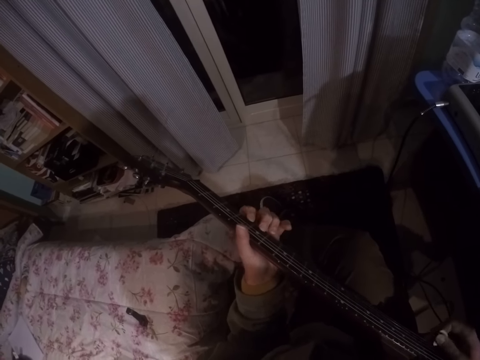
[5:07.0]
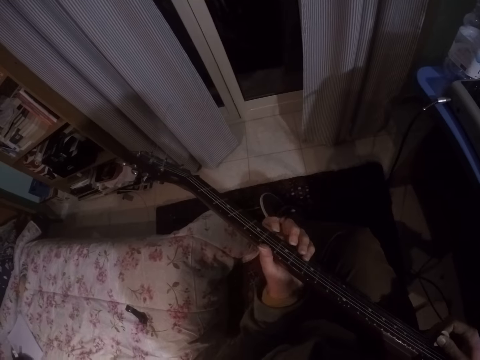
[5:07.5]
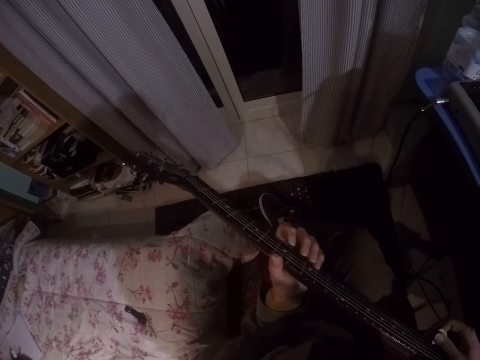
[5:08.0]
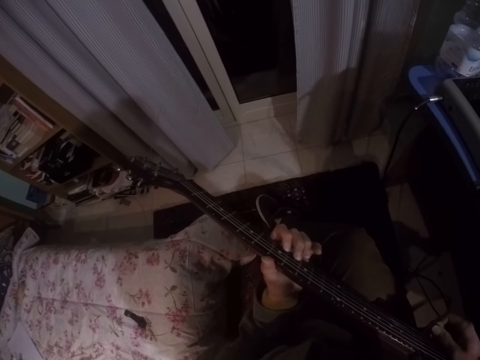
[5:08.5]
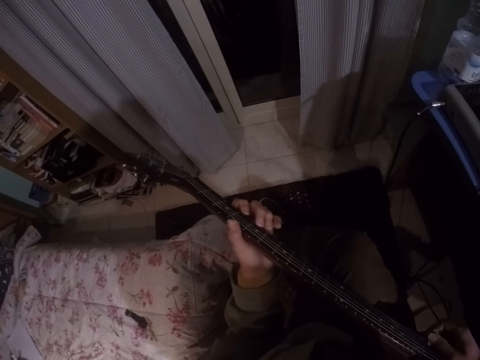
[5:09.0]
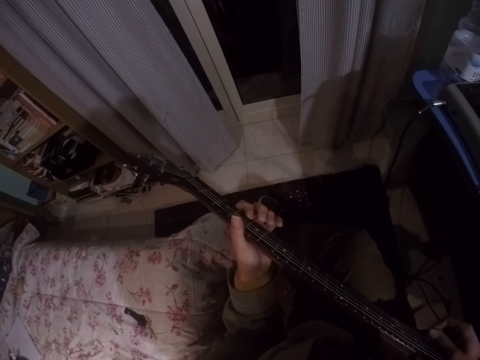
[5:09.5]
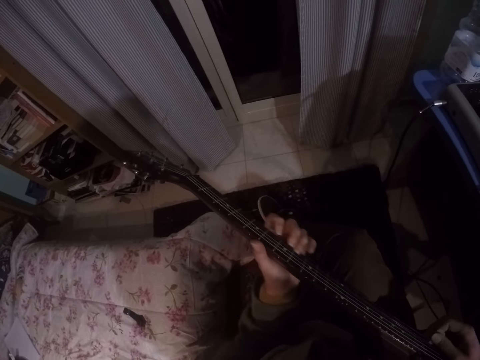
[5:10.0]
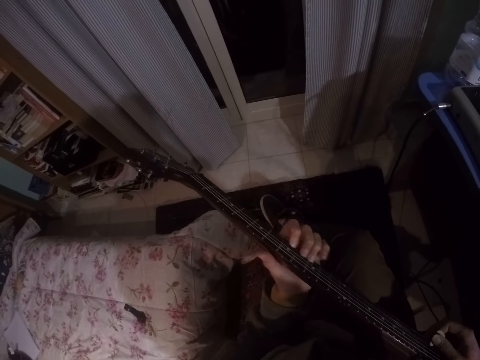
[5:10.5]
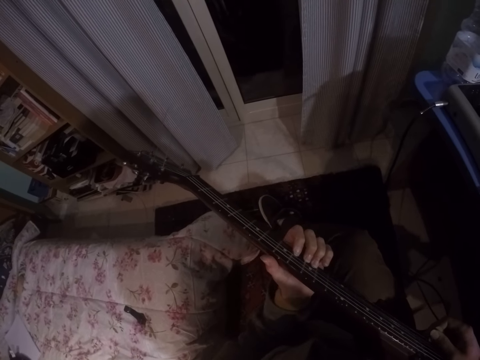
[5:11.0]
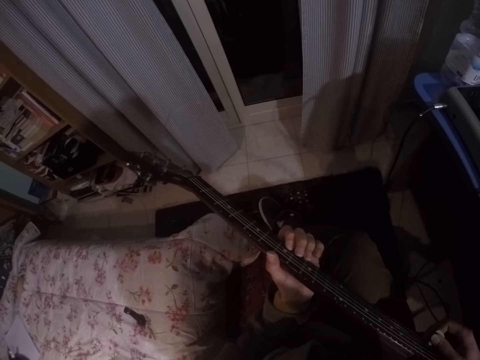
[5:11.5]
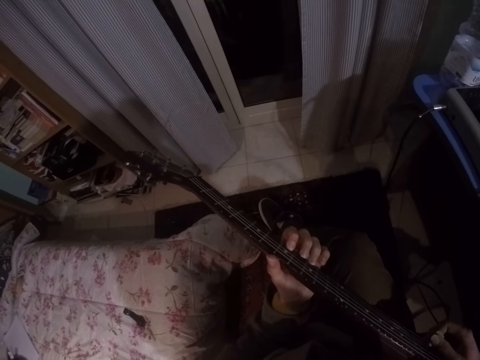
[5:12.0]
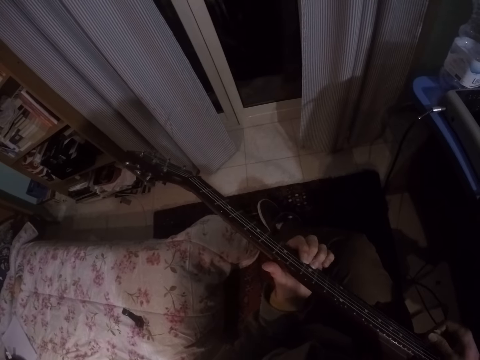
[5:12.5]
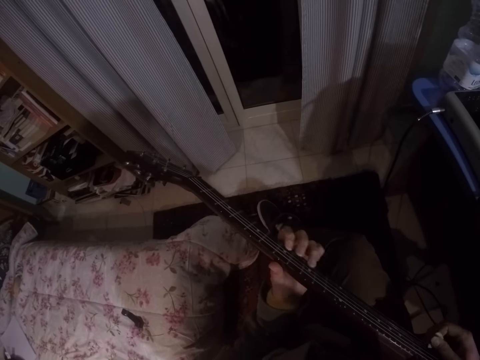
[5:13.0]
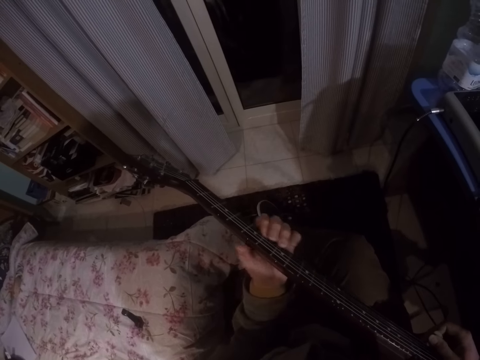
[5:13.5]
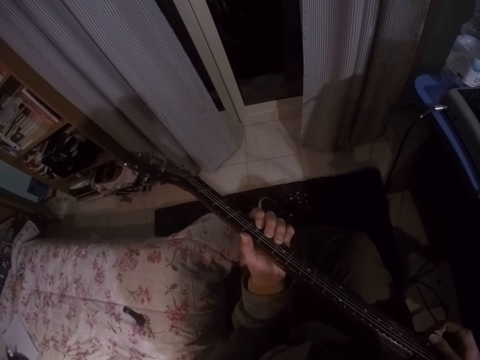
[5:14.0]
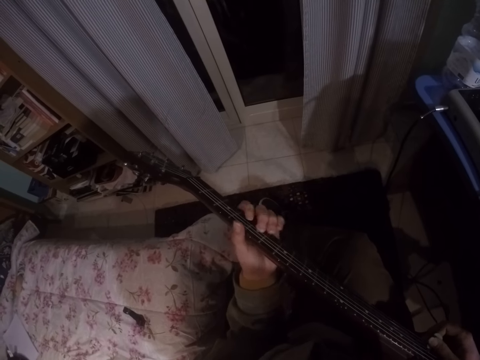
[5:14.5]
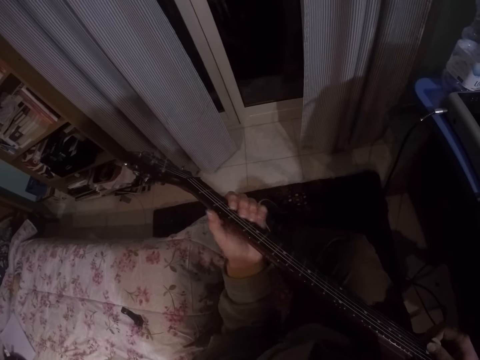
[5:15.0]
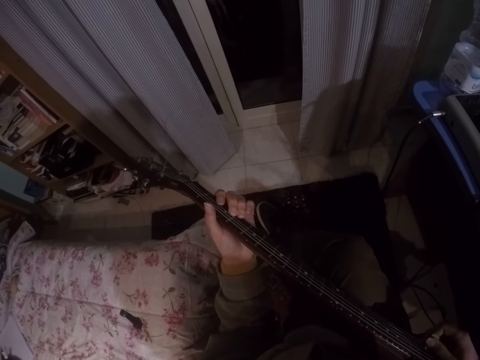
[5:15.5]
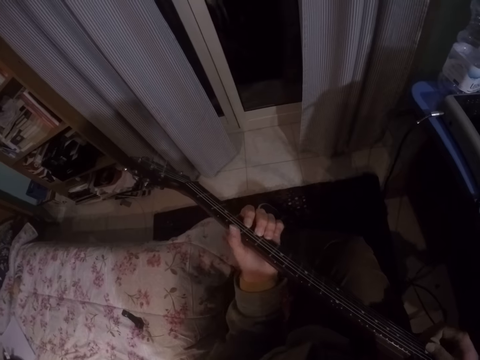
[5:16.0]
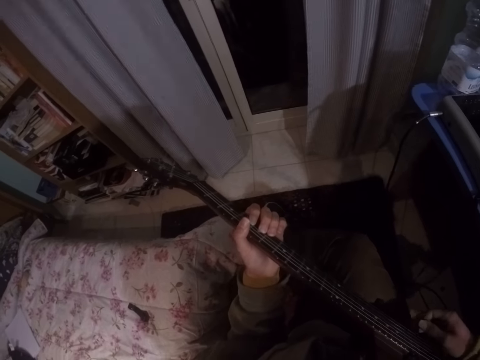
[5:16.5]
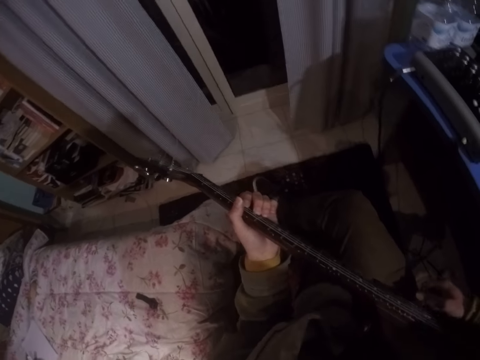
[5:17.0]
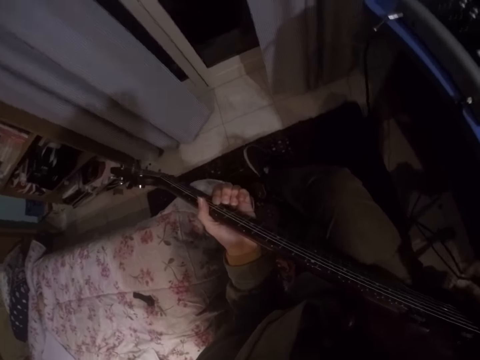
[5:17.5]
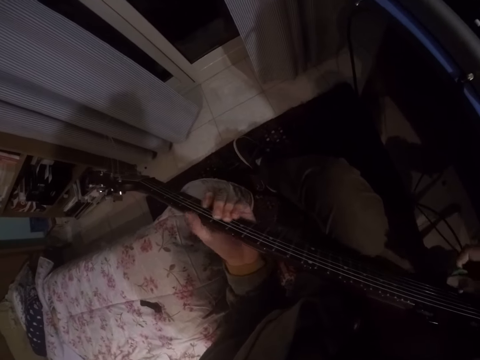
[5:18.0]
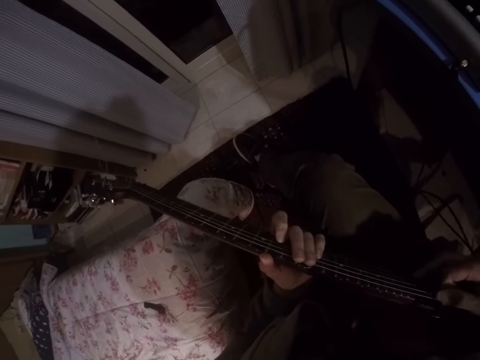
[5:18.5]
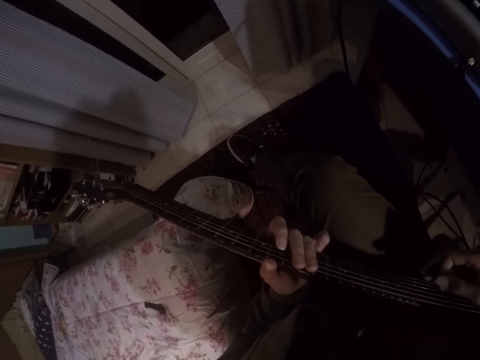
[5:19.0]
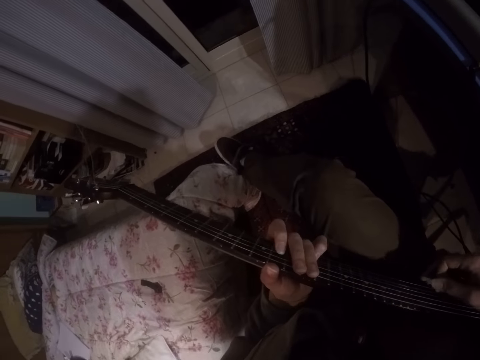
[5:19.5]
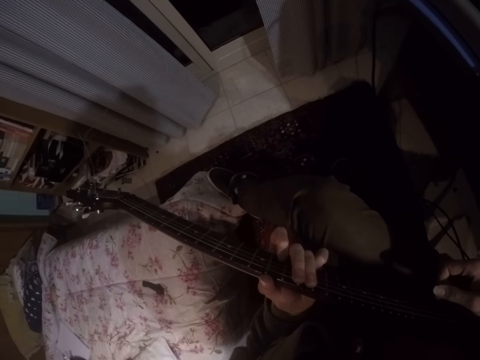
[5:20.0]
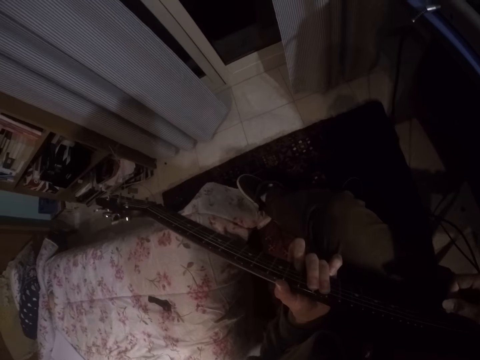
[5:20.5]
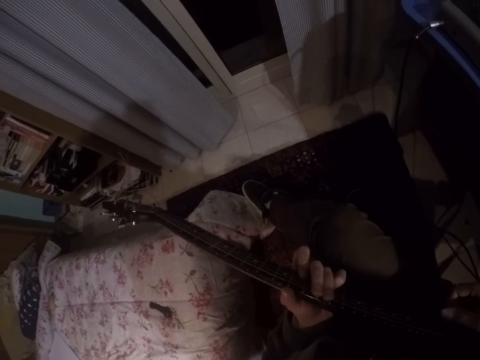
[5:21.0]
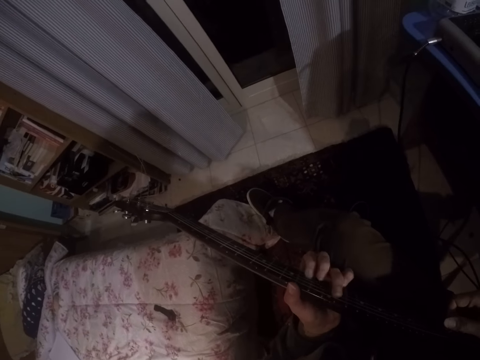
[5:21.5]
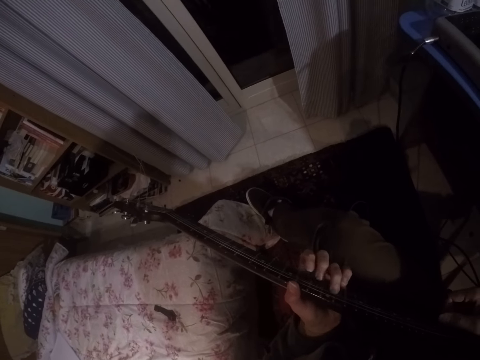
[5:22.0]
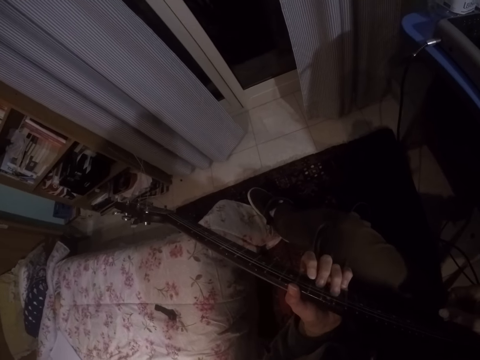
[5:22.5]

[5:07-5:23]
The camera wearer plays the guitar. He moves his right leg.

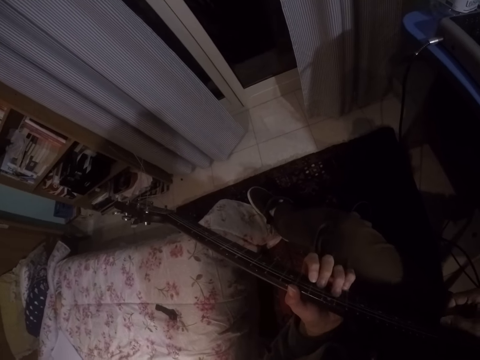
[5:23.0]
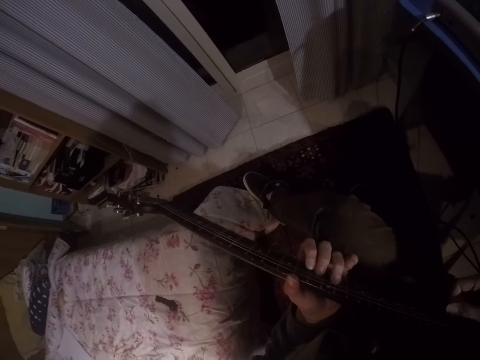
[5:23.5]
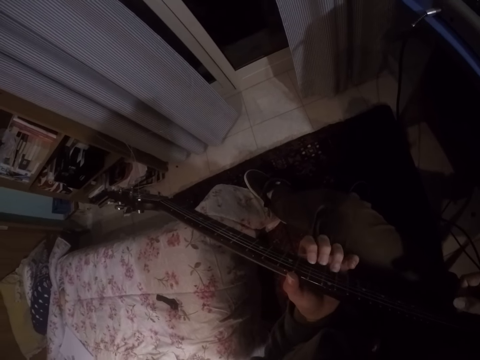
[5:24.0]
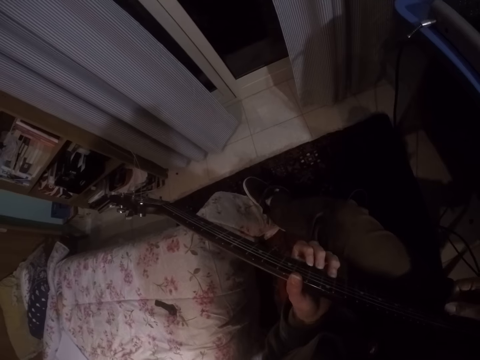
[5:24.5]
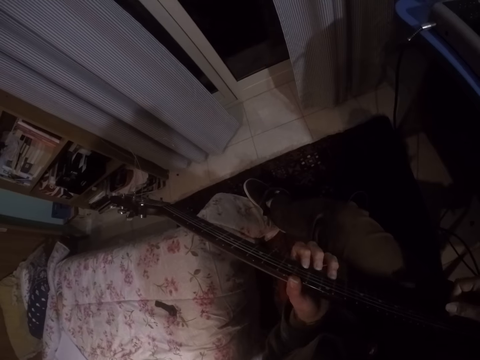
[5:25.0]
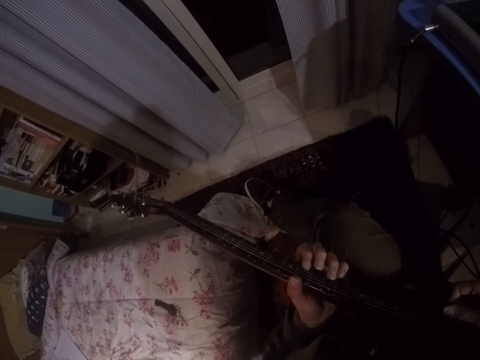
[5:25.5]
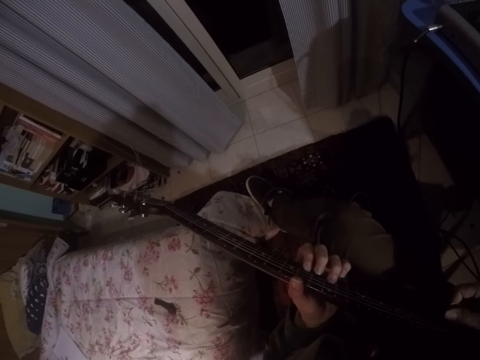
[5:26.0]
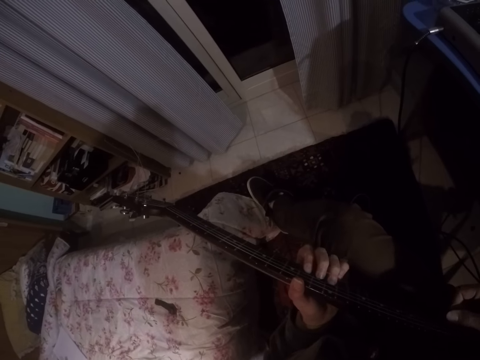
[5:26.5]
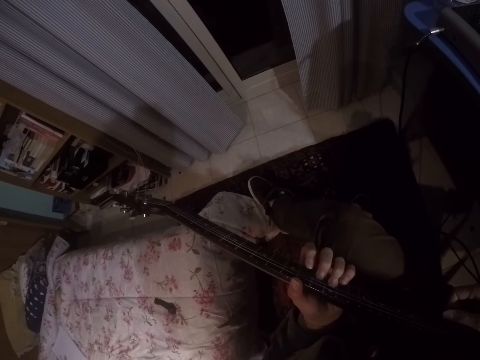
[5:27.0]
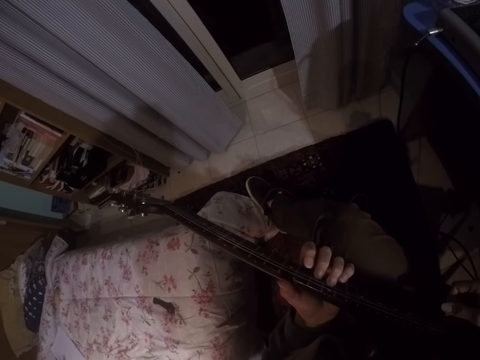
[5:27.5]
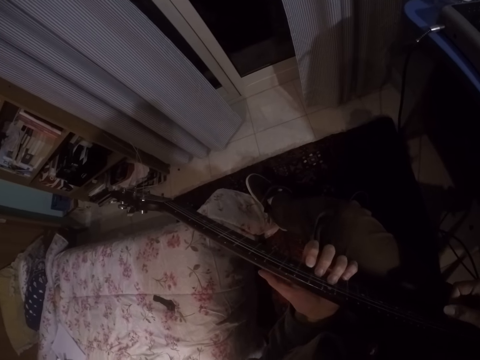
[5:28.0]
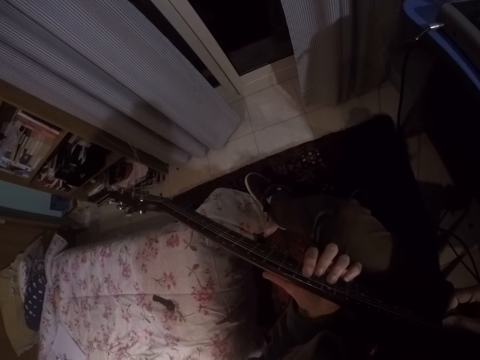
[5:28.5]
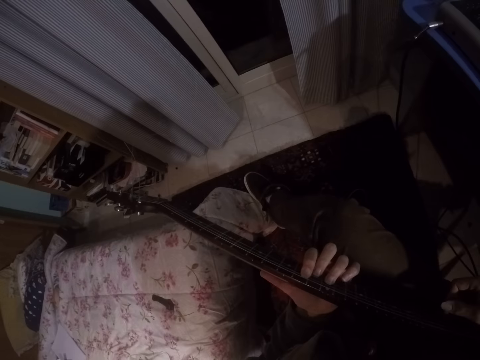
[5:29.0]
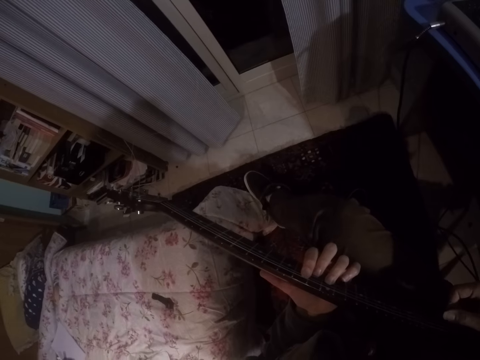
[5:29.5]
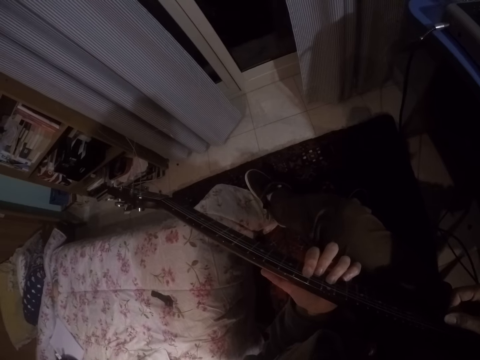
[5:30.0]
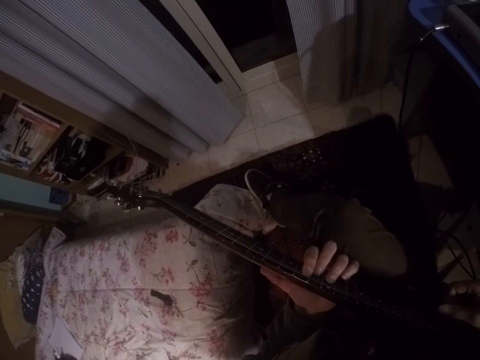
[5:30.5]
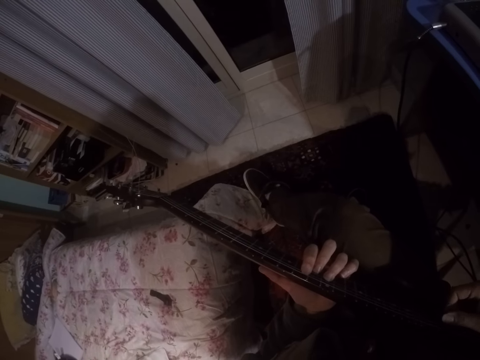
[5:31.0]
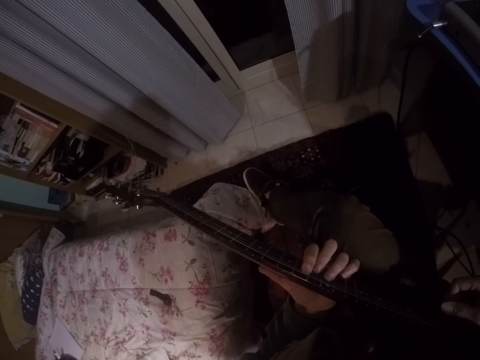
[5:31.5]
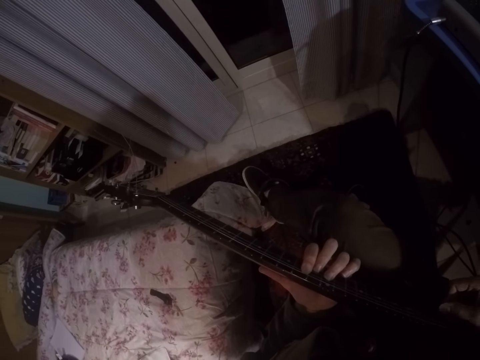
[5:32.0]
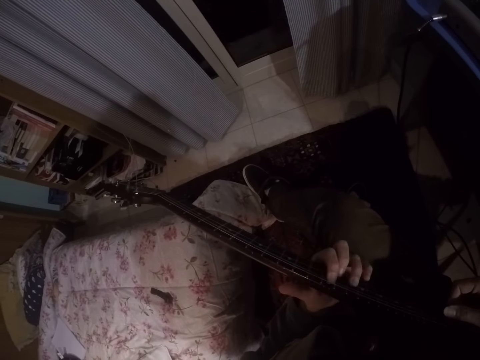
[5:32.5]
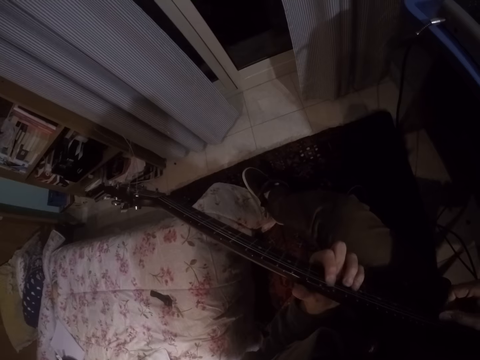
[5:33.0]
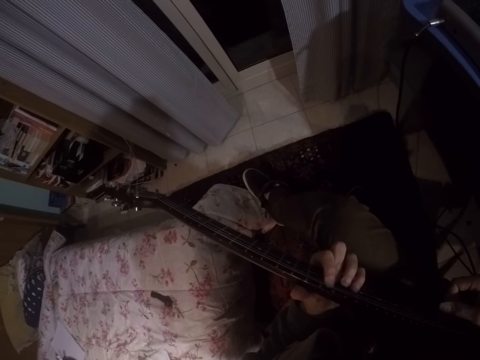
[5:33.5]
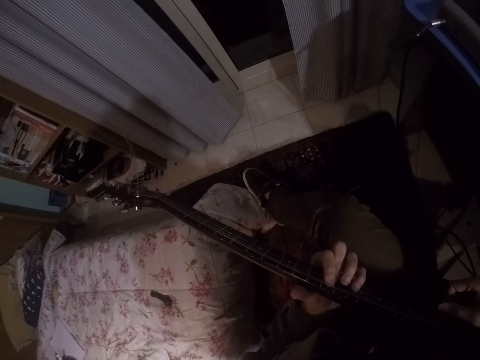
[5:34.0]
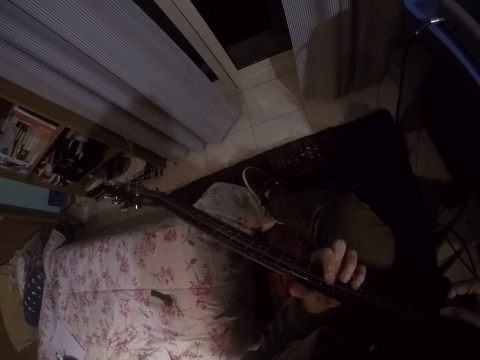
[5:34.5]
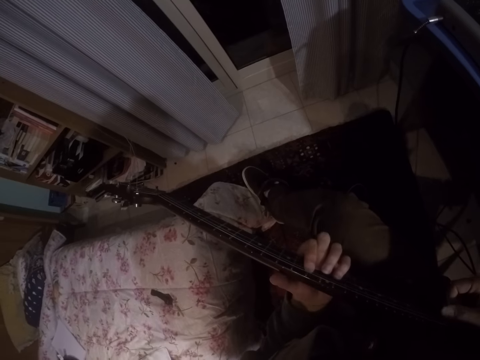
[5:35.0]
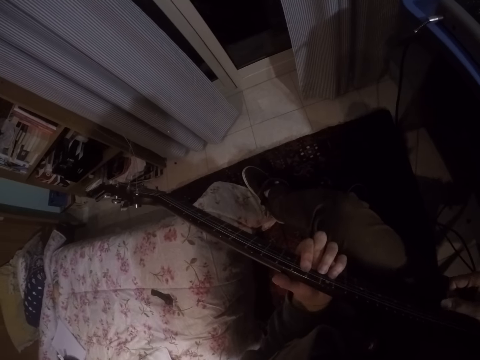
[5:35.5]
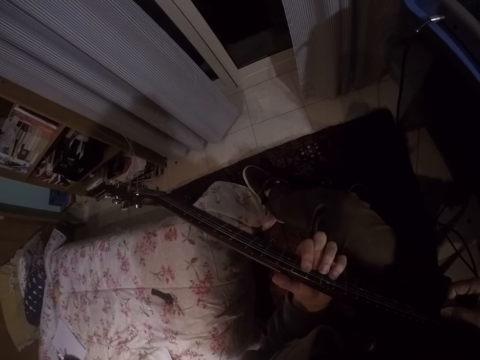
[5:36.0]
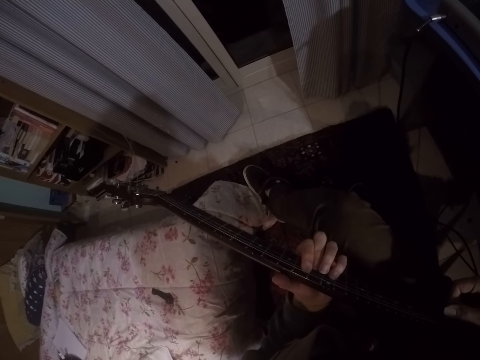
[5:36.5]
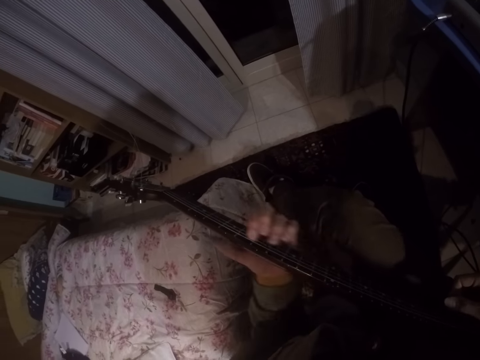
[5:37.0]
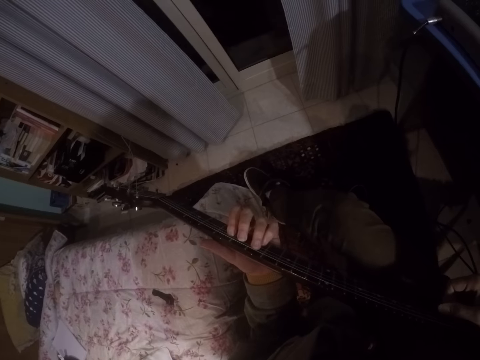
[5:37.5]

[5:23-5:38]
The camera wearer plays the guitar. They adjust the bridge pin.
